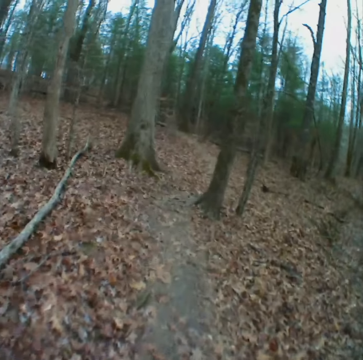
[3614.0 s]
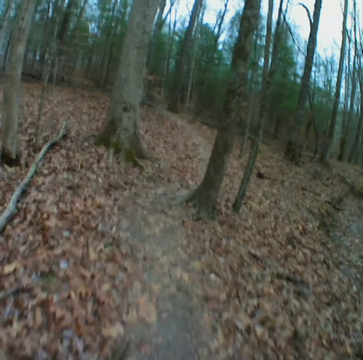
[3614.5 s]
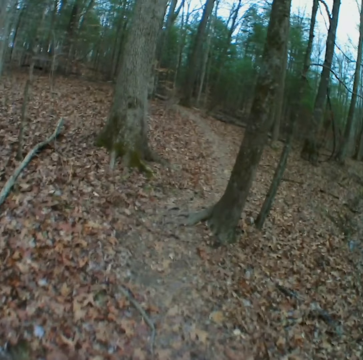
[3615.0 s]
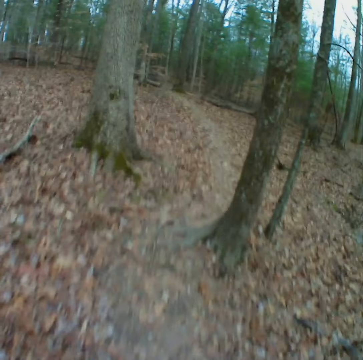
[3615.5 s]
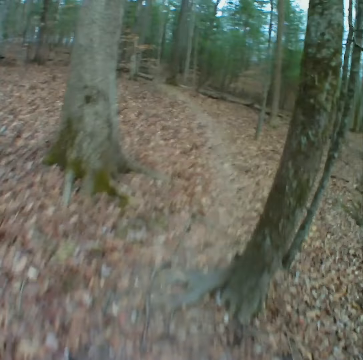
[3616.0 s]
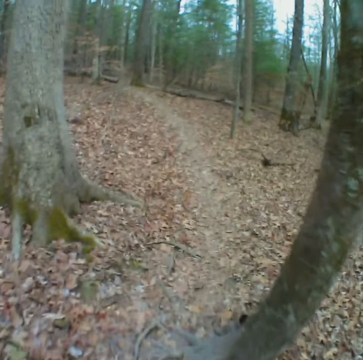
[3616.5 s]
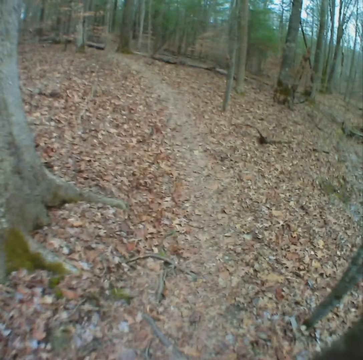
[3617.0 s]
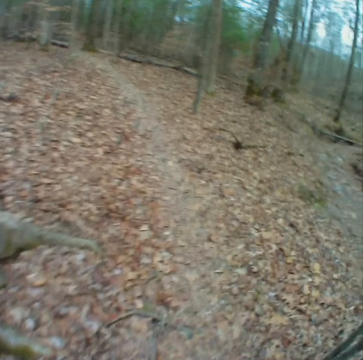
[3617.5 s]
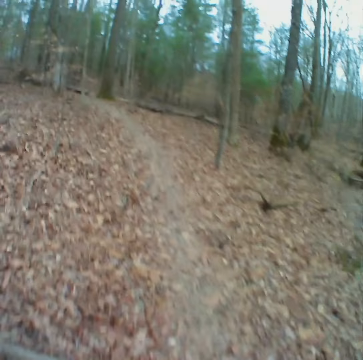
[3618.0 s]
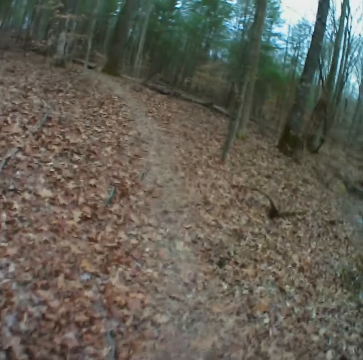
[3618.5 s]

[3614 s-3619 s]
The camera wearer walks on the path.

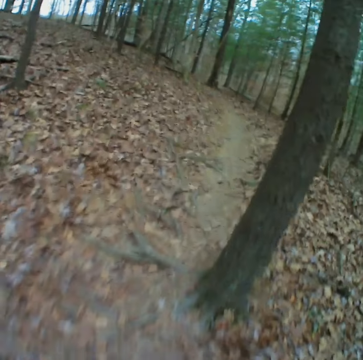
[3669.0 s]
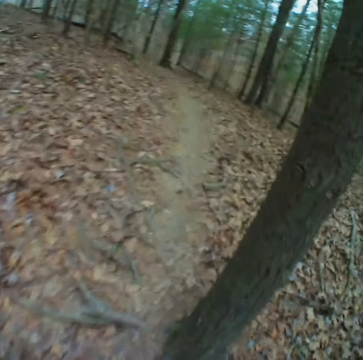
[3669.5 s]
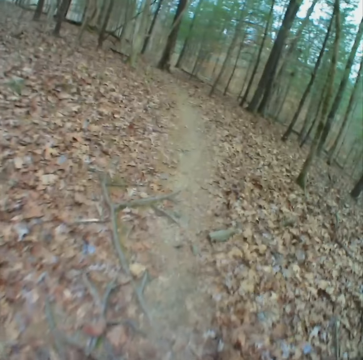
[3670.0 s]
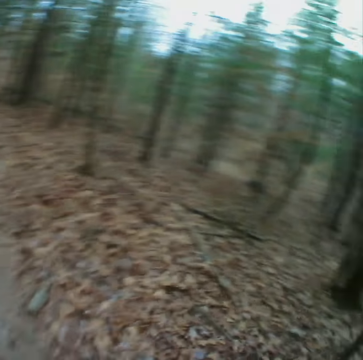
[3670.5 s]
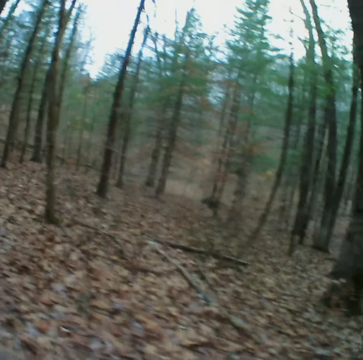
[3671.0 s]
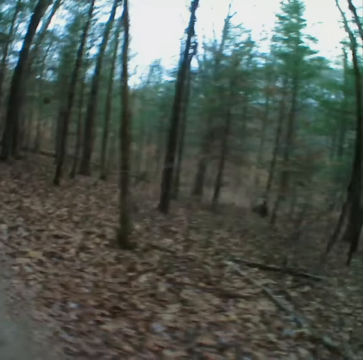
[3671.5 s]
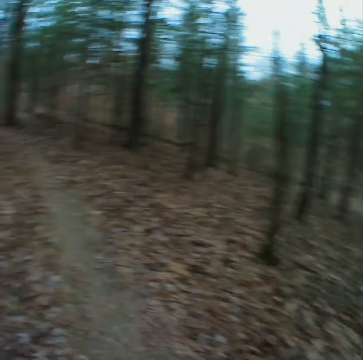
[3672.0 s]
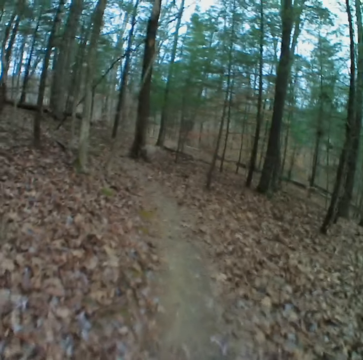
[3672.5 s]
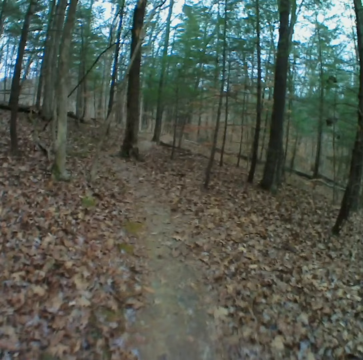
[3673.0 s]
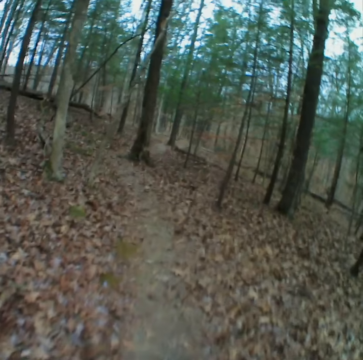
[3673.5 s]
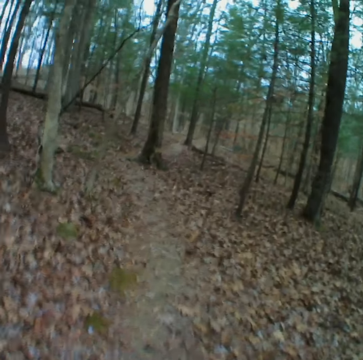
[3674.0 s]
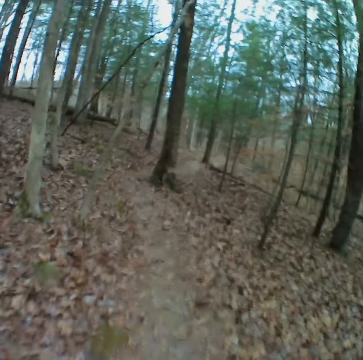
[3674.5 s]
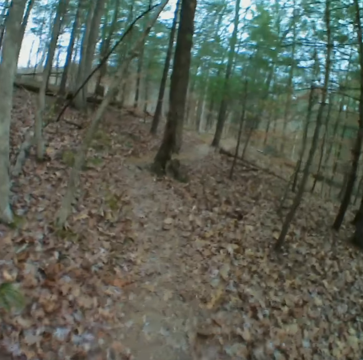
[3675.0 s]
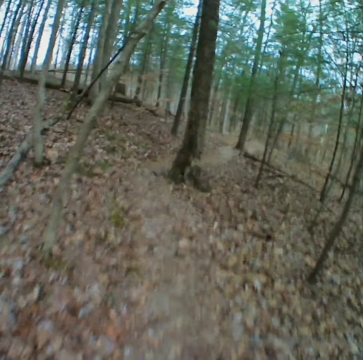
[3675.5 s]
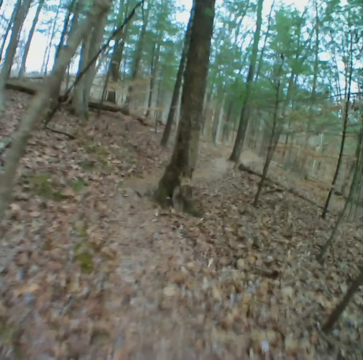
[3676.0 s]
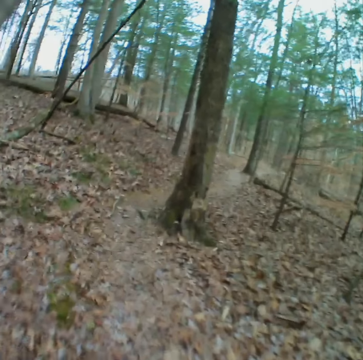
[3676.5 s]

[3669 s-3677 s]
The camera wearer looks around. They stare forward.

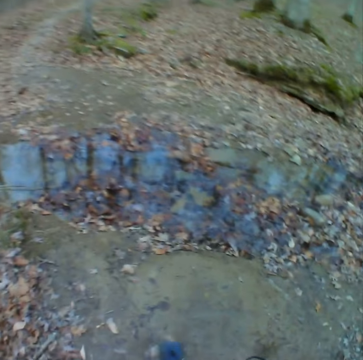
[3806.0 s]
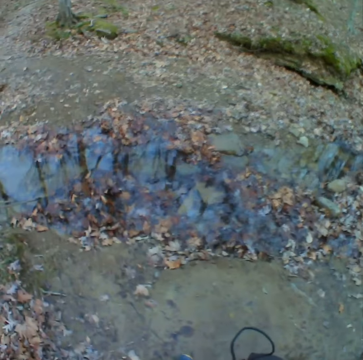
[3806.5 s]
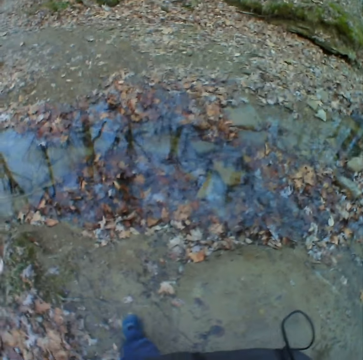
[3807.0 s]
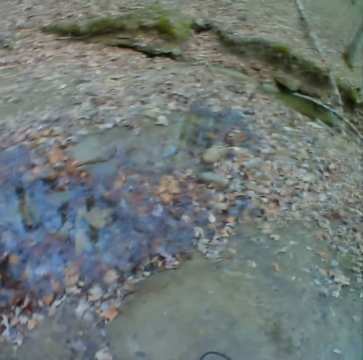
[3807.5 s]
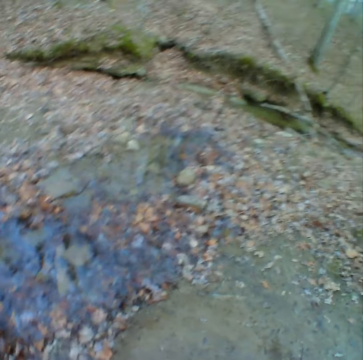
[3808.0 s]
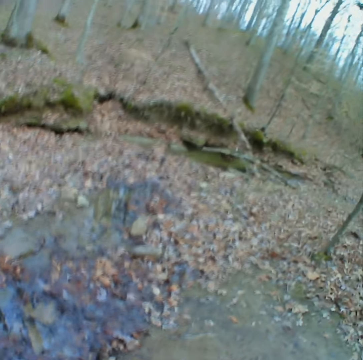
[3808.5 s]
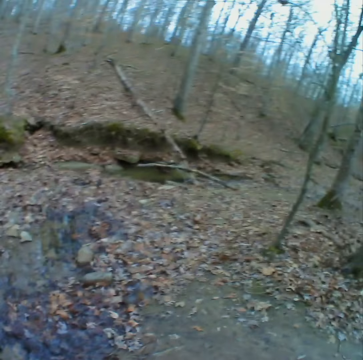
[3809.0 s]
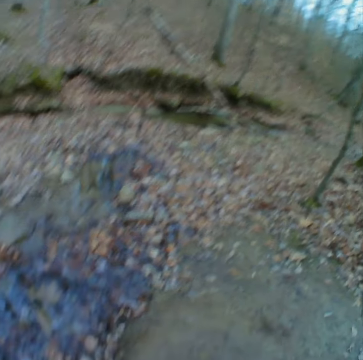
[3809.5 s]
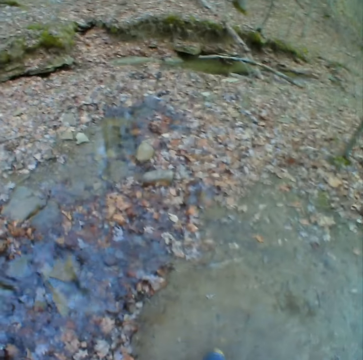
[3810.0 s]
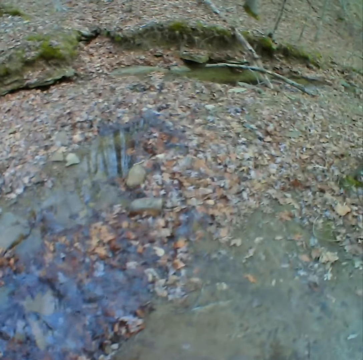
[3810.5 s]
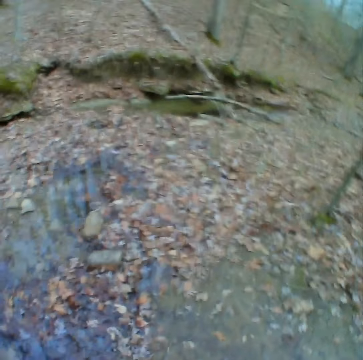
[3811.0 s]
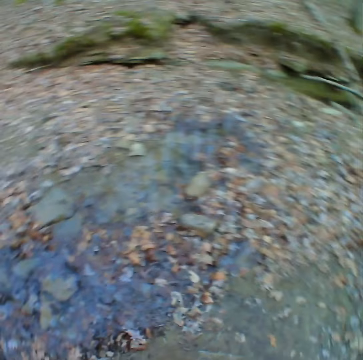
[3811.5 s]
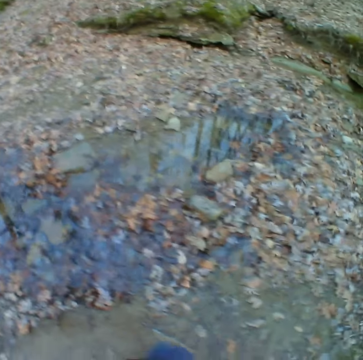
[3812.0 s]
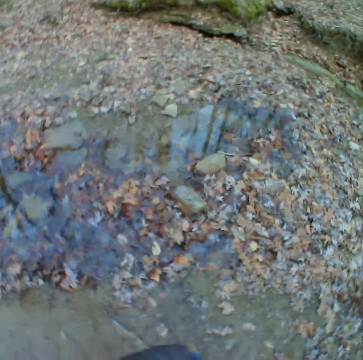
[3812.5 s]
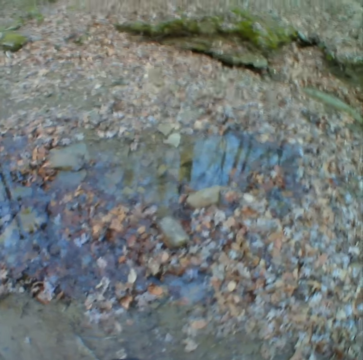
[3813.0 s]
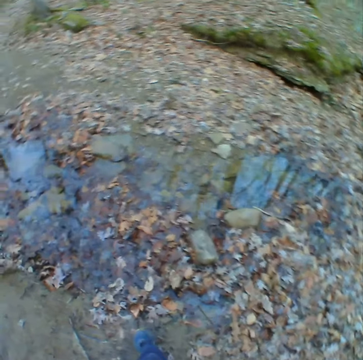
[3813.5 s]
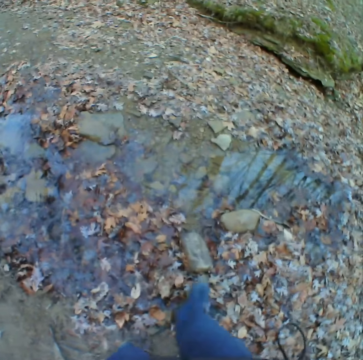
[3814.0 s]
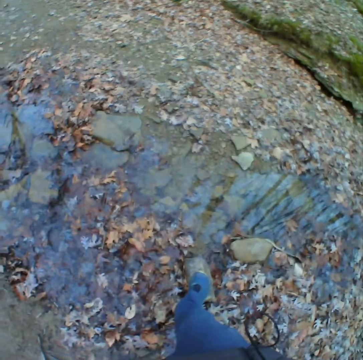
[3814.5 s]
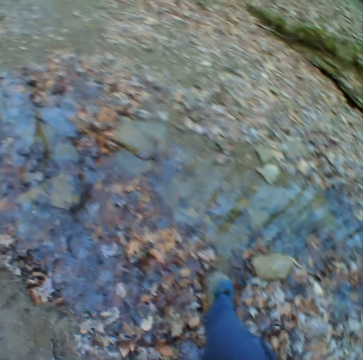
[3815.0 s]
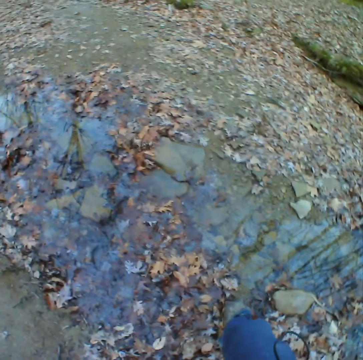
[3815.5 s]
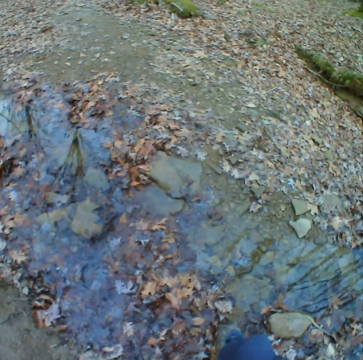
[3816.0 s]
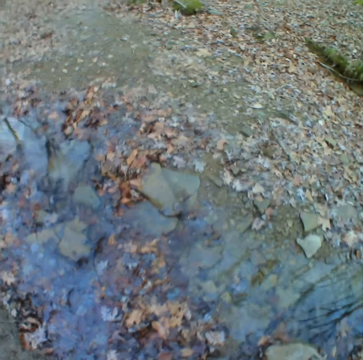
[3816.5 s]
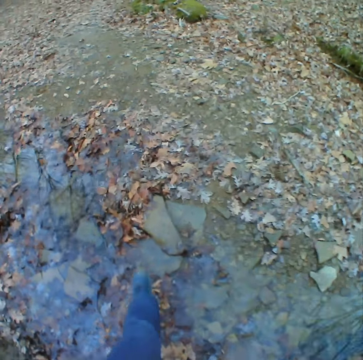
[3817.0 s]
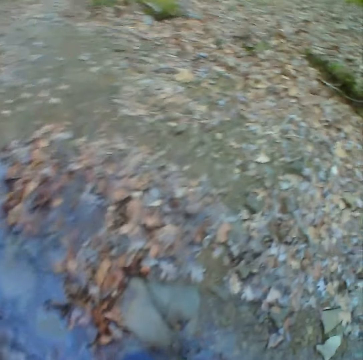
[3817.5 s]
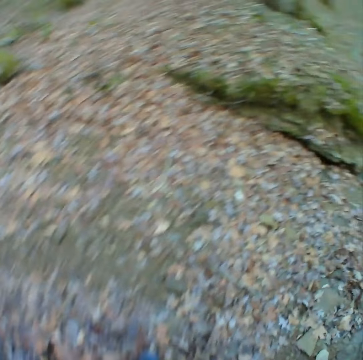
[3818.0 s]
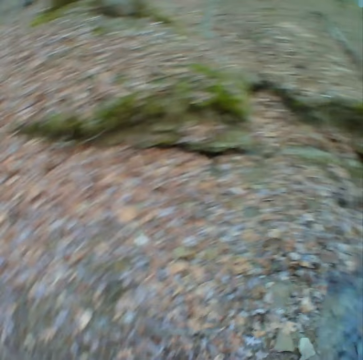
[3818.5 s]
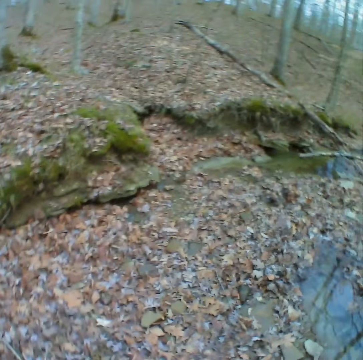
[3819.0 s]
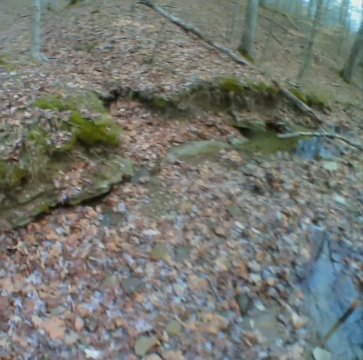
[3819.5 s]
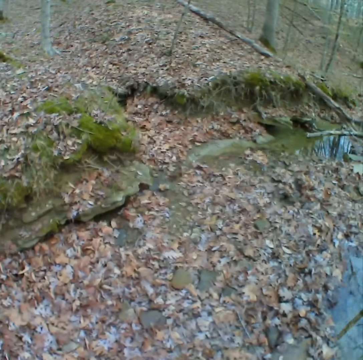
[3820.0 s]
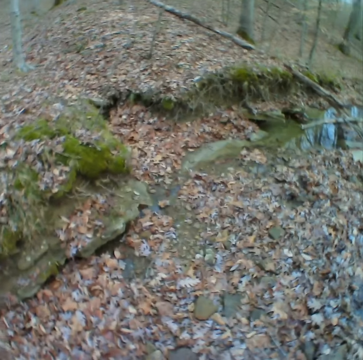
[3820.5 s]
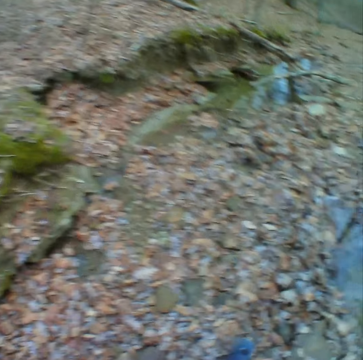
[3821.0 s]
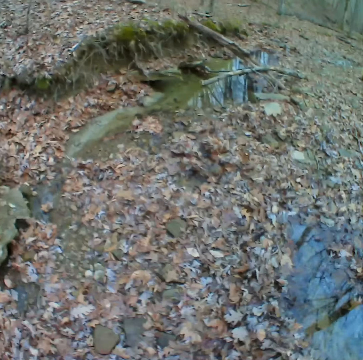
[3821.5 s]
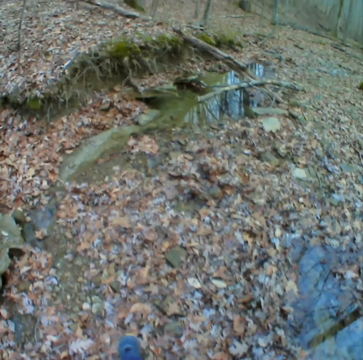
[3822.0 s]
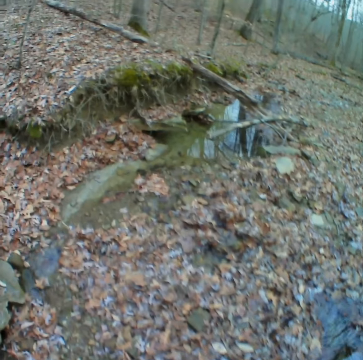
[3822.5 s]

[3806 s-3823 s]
The camera wearer stops walking. They stare at the pond. They step at a stone. They cross the pond. They look around.

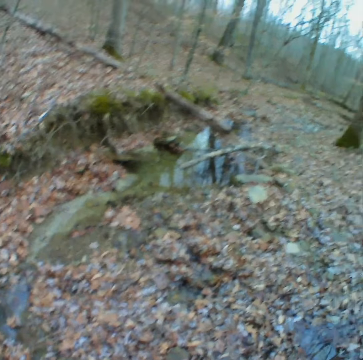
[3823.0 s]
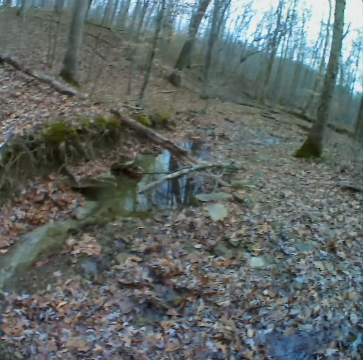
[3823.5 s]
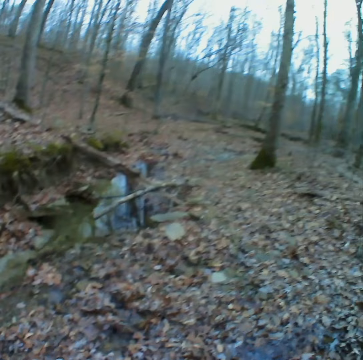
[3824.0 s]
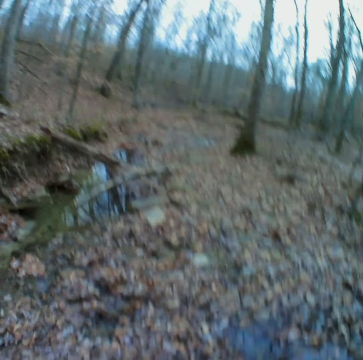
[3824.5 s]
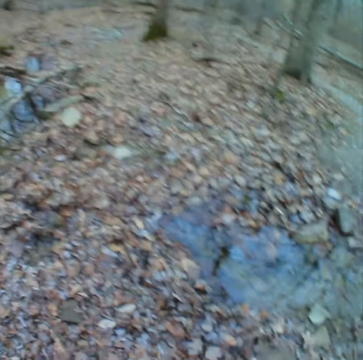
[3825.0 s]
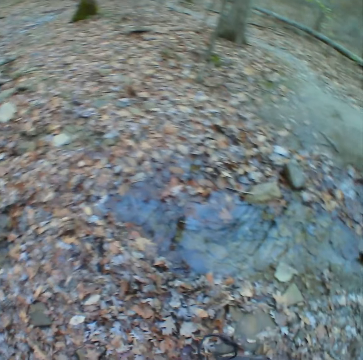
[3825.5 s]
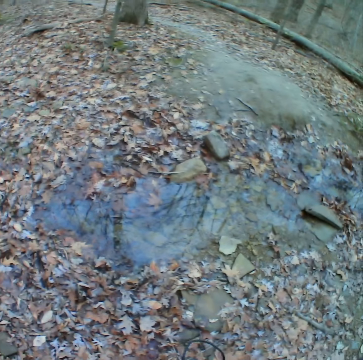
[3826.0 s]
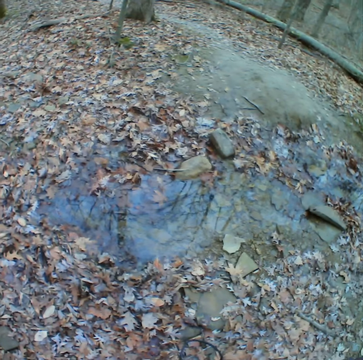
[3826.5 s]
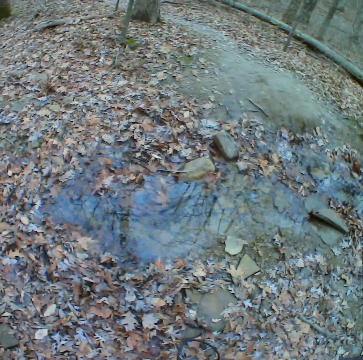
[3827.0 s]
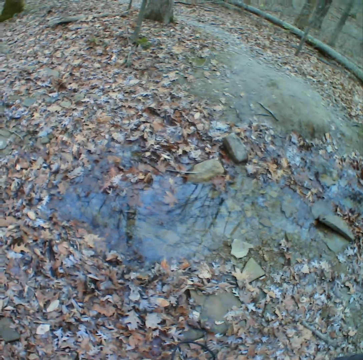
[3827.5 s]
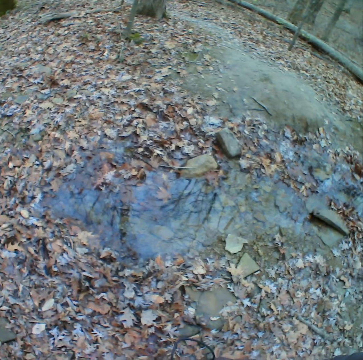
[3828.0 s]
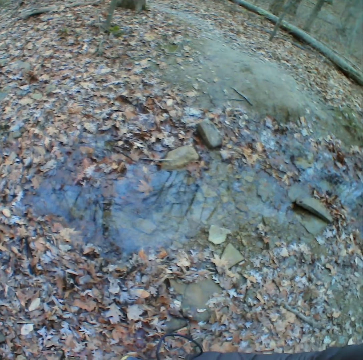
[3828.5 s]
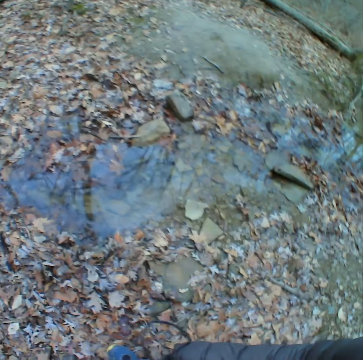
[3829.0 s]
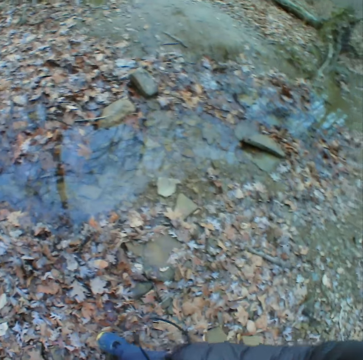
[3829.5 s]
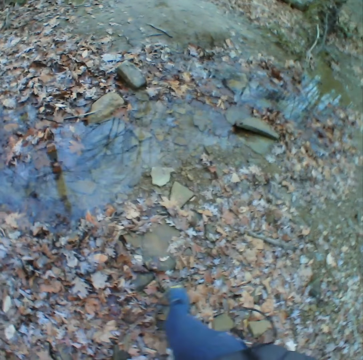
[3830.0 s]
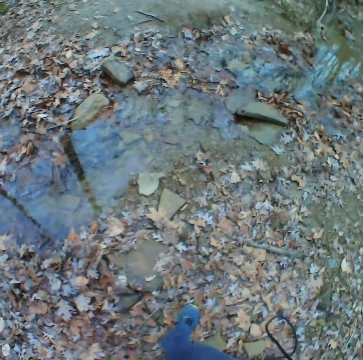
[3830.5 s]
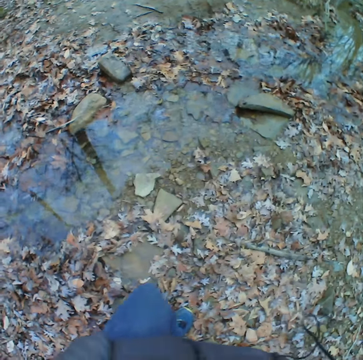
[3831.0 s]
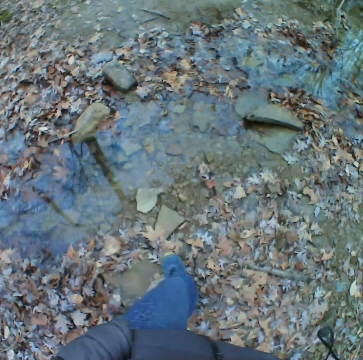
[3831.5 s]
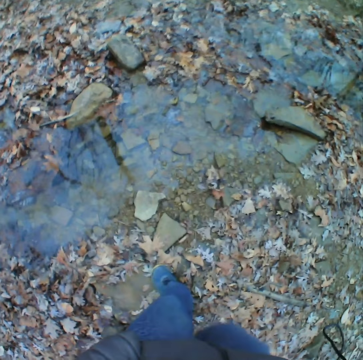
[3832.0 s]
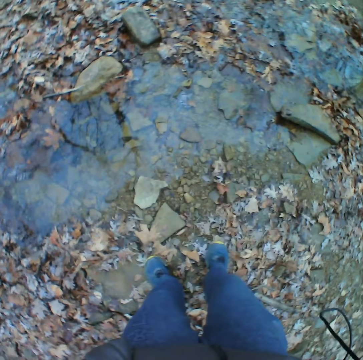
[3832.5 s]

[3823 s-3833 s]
The camera wearer moves back.
